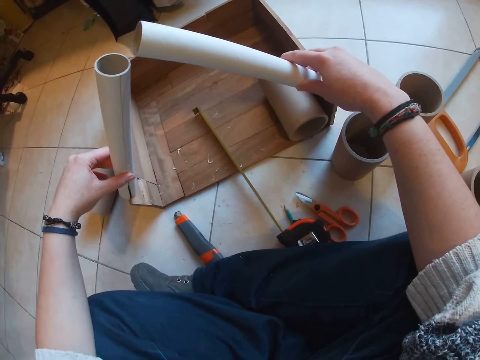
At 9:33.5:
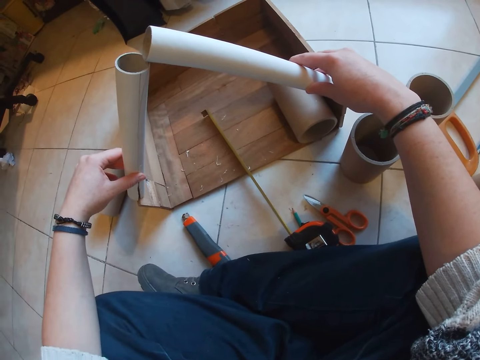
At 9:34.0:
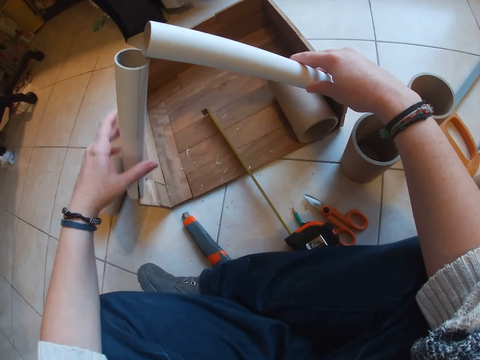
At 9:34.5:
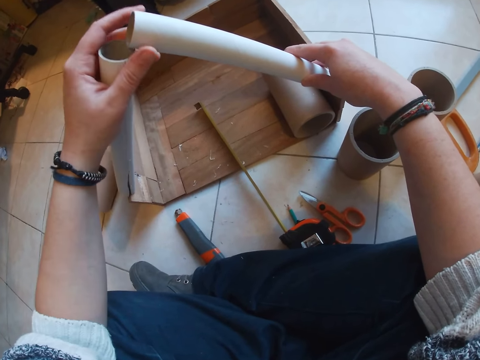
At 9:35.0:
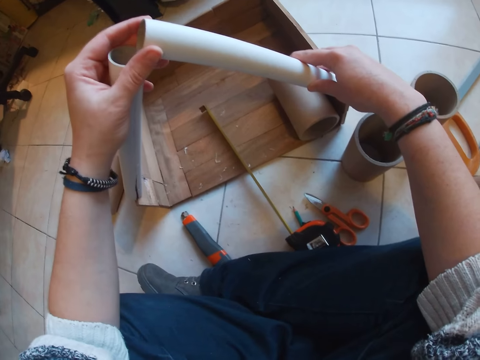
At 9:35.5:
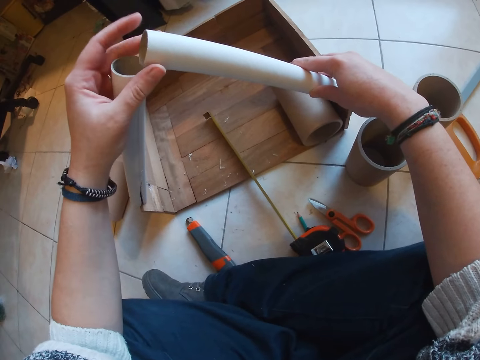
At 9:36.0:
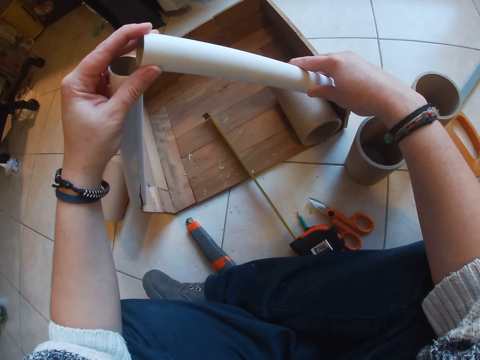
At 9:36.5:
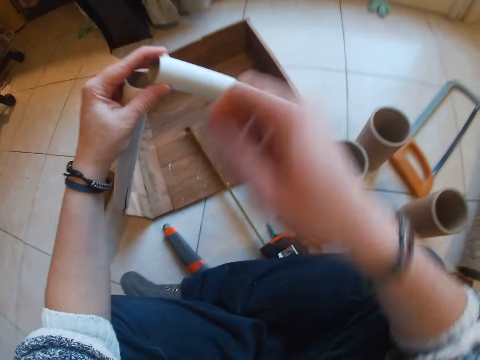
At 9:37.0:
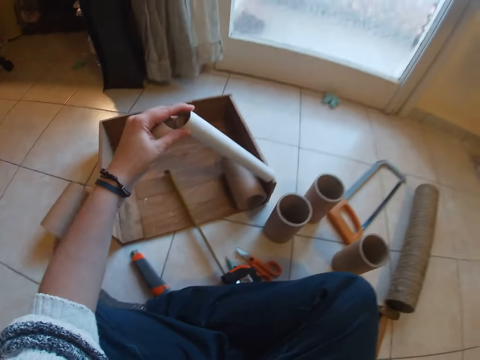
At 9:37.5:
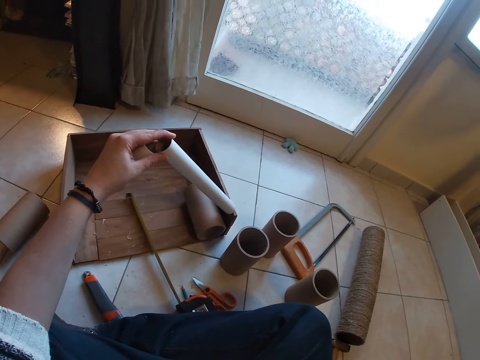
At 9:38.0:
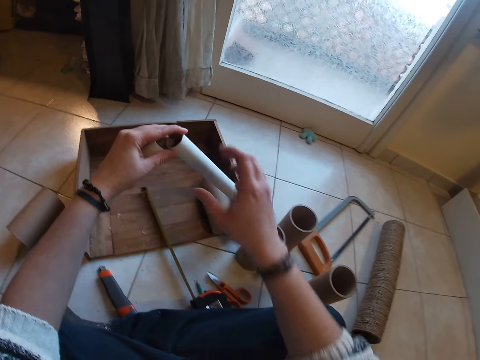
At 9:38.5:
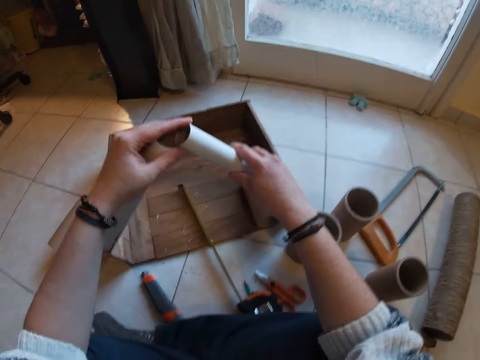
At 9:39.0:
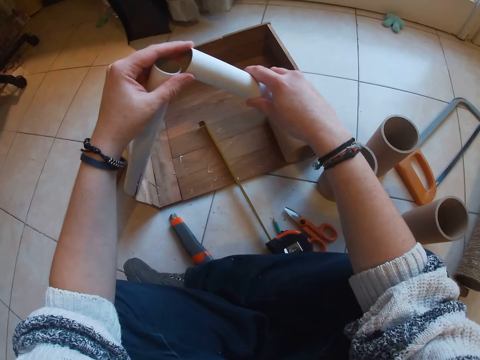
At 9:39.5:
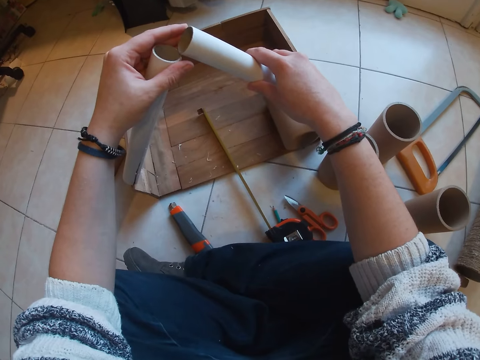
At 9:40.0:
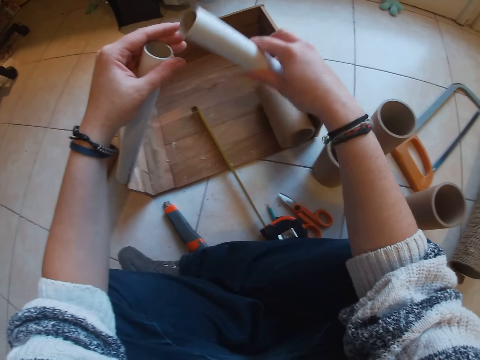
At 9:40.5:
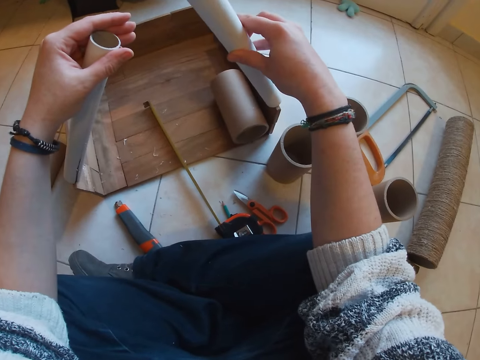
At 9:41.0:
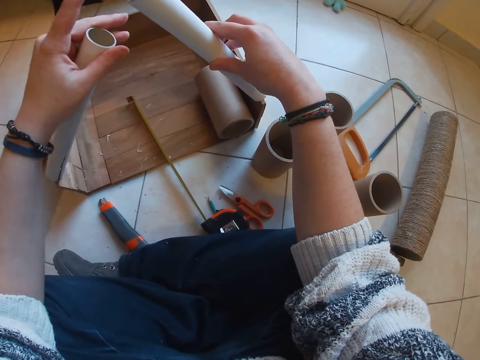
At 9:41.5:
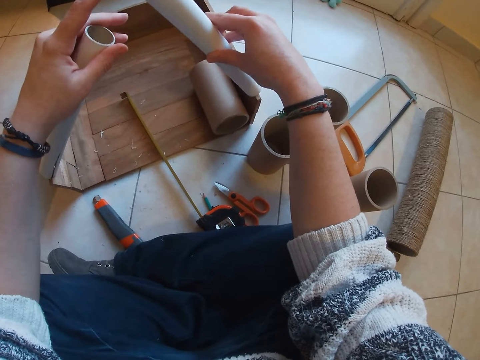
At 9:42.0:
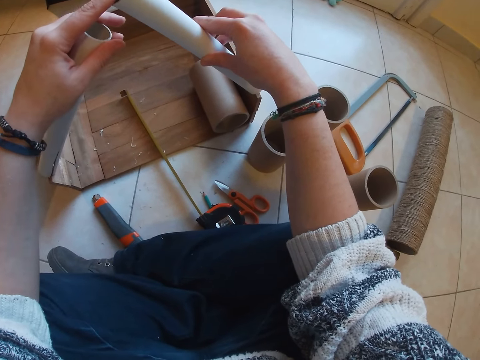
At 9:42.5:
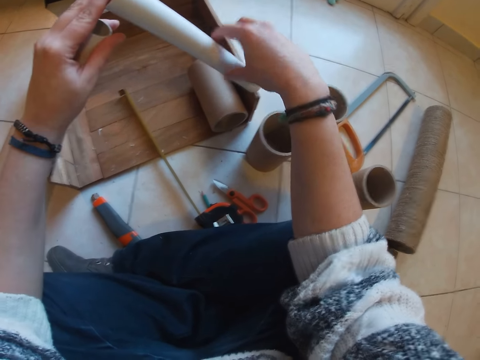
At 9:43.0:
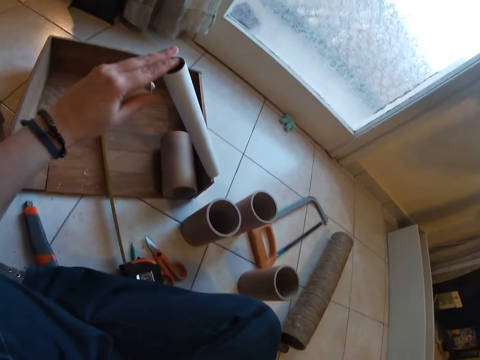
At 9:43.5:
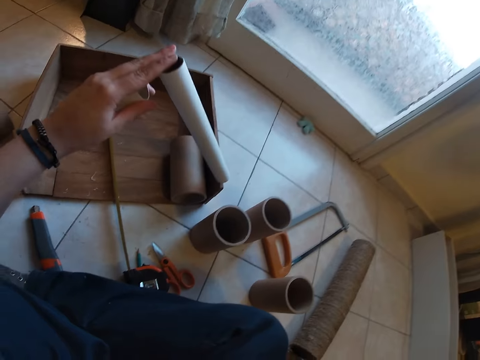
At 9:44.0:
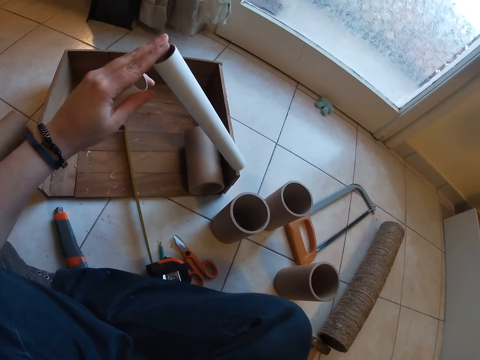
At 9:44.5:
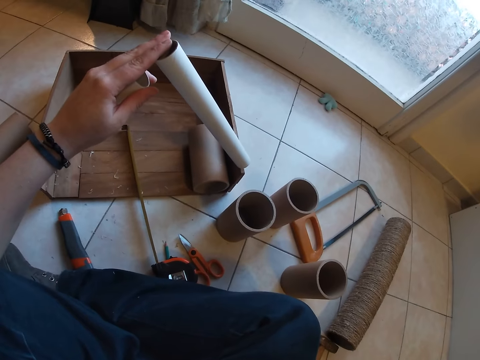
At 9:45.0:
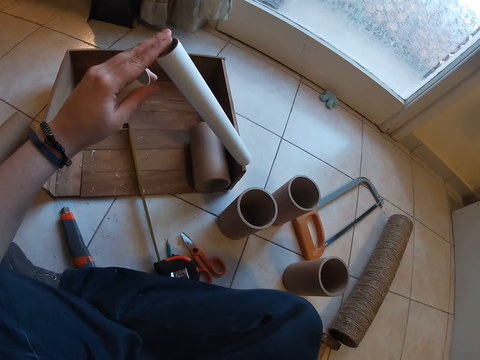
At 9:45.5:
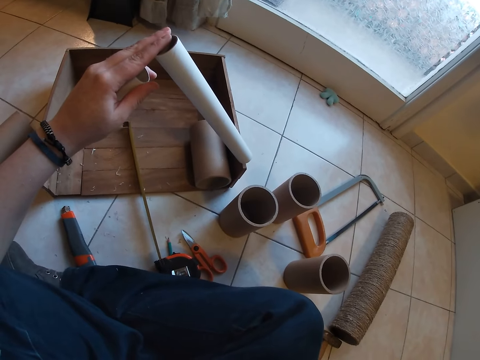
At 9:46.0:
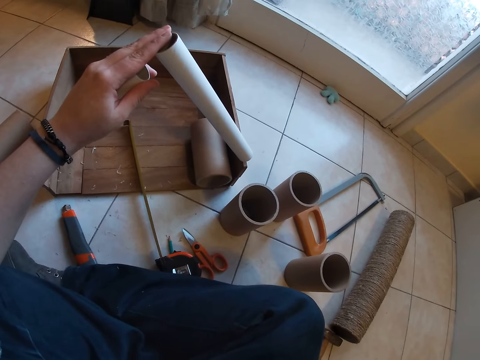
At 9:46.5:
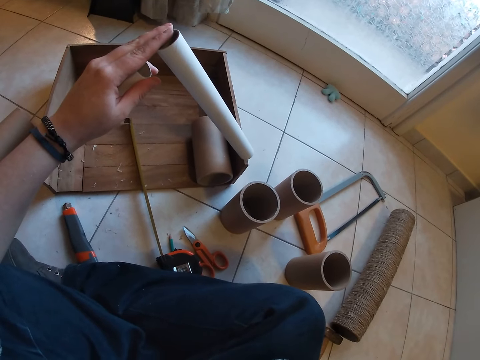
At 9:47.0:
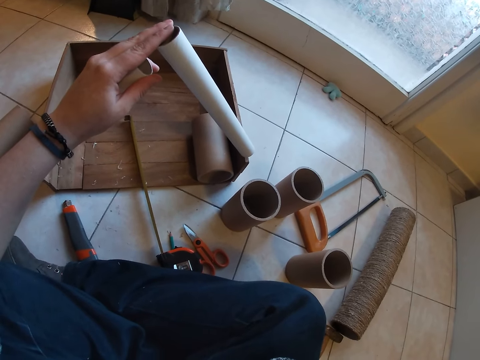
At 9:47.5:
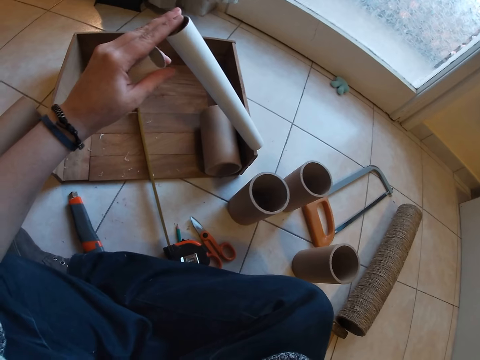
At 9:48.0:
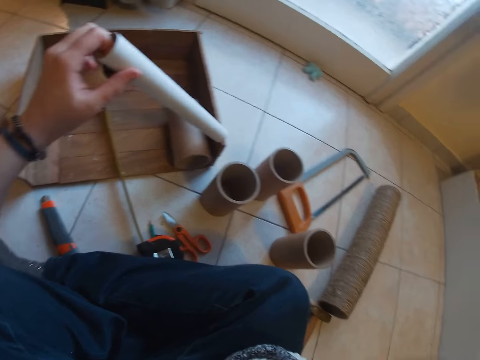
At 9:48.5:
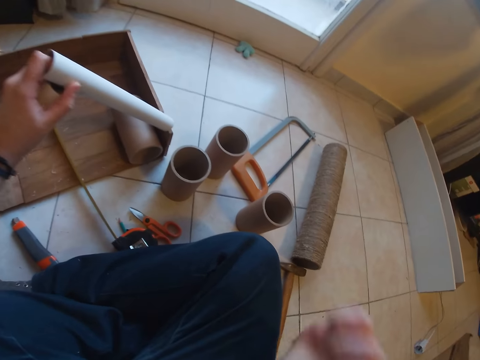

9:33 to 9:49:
The camera wearer joins cartons. She holds the craft tube on the box on the floor with her right hand. She touches a camera with her right hand. She pulls a carton away. She touches the camera with her right hand again. She holds cartons with one hand. She stares at the floor. She holds cartons together.

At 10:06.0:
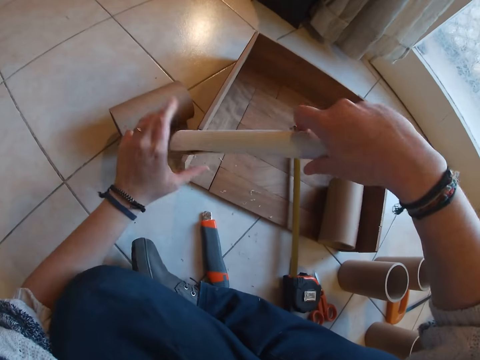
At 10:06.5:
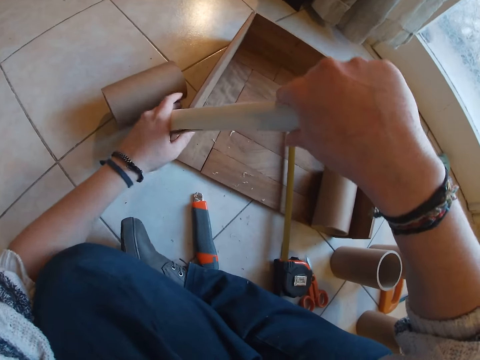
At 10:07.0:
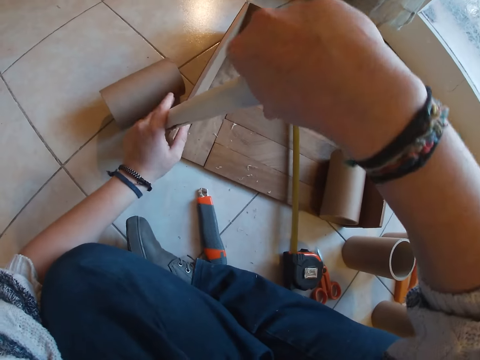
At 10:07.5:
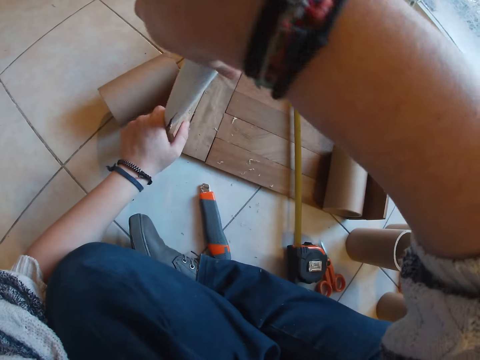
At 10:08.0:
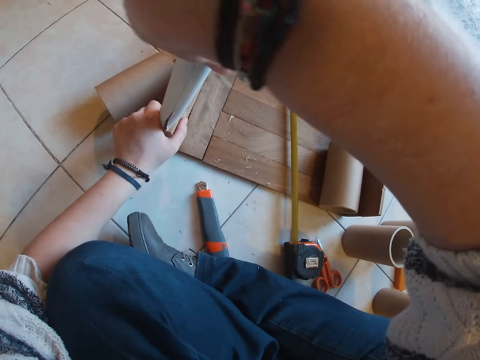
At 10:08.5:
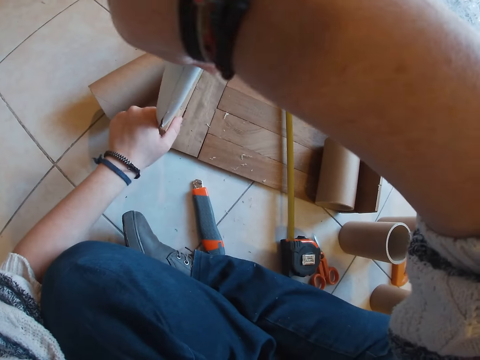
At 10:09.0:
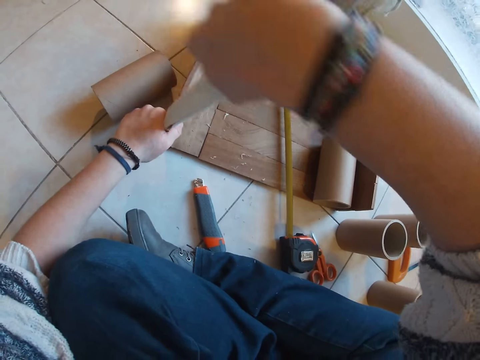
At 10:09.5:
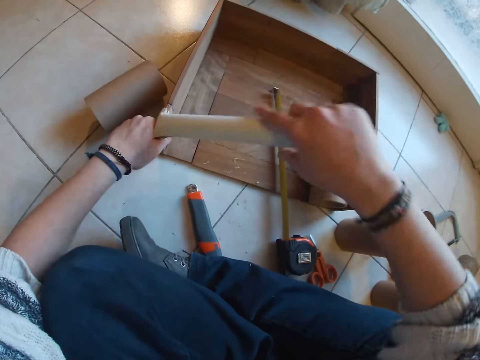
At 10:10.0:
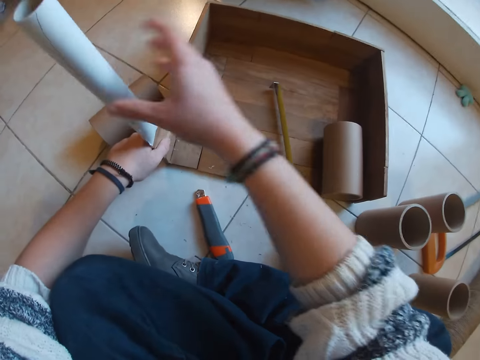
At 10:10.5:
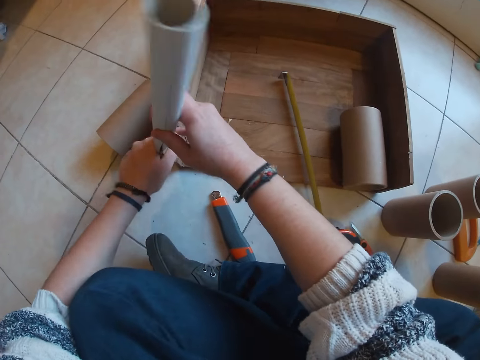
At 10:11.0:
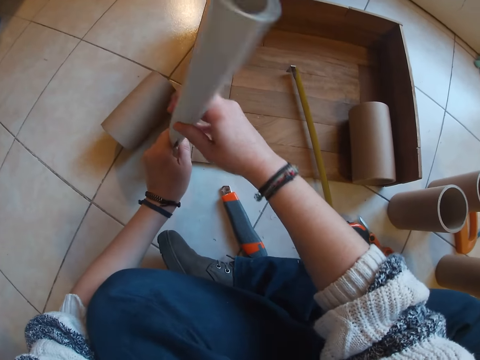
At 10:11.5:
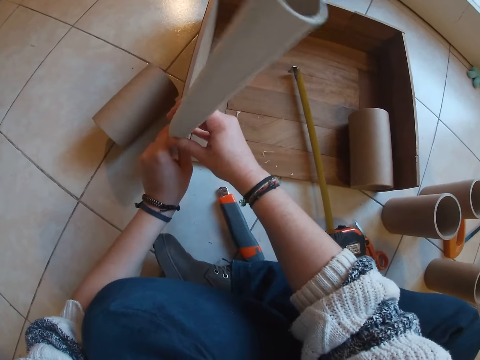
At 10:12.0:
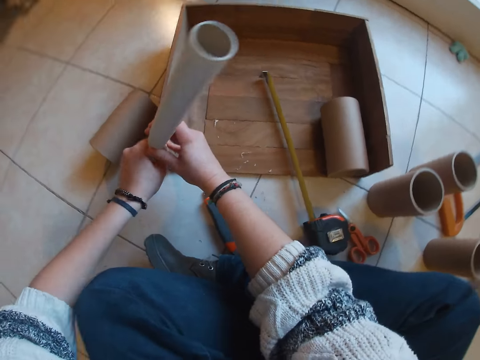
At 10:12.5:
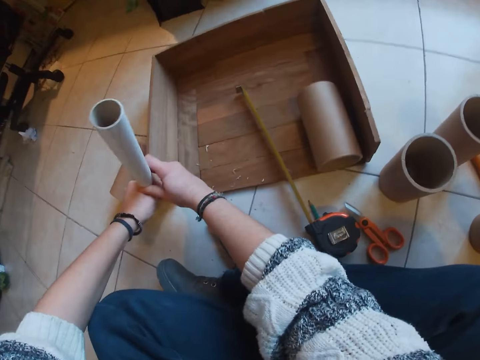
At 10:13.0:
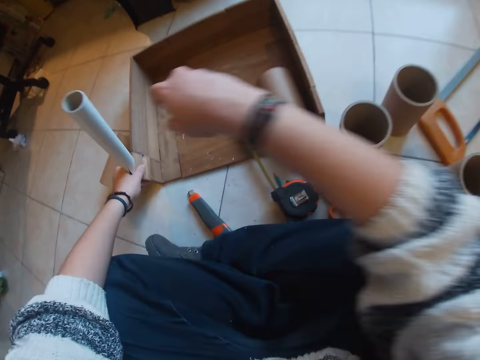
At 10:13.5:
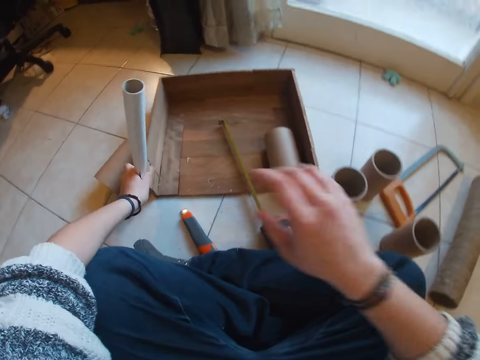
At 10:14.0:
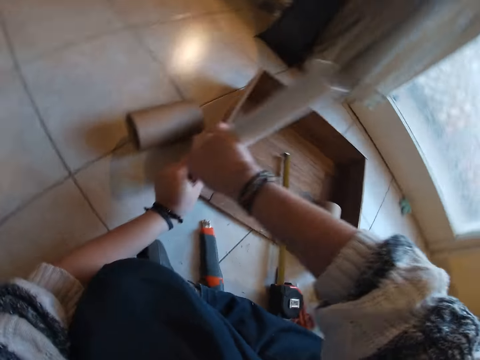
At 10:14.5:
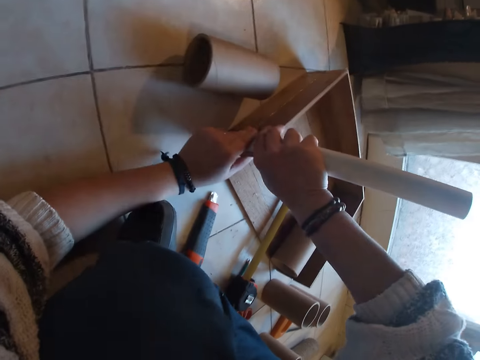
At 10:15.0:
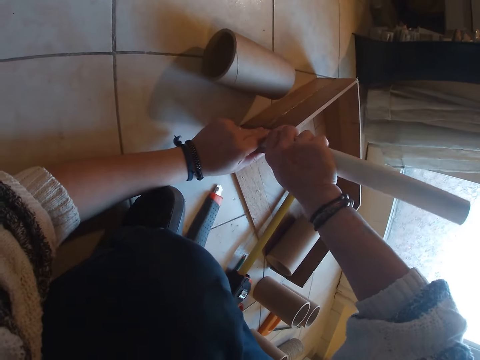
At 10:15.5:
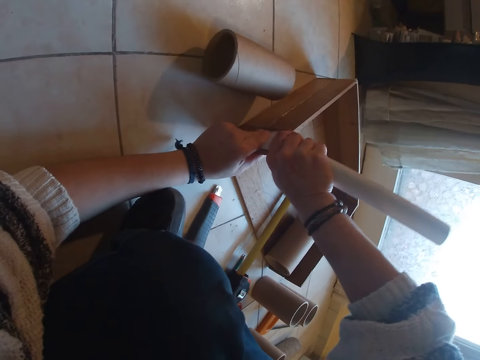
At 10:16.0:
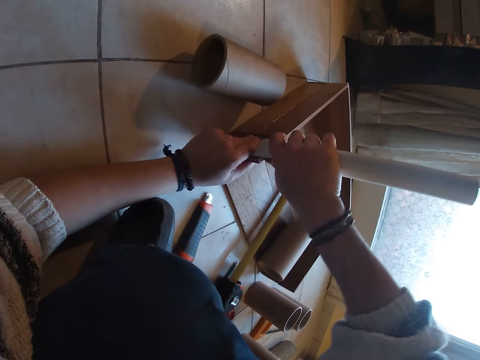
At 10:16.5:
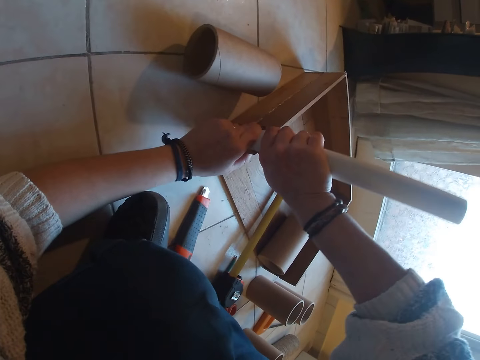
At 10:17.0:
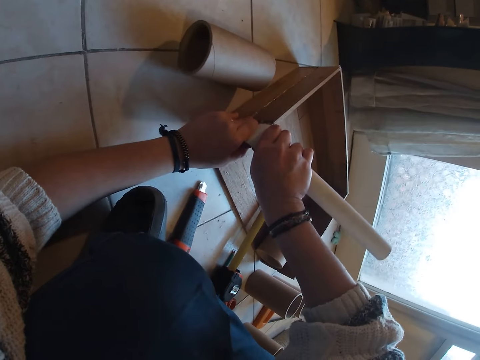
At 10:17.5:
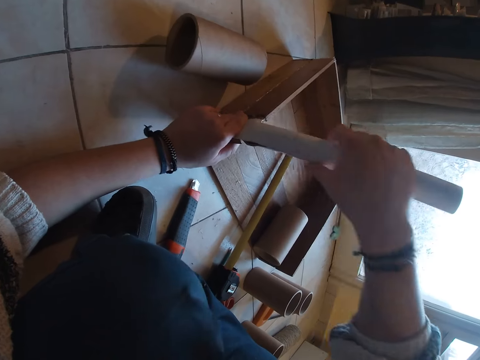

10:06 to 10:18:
The camera wearer holds a carton. She balances the craft tube on the box on the floor with both hands. She joins the carton to wood. She fixes the carton to wood. She bends the carton.
